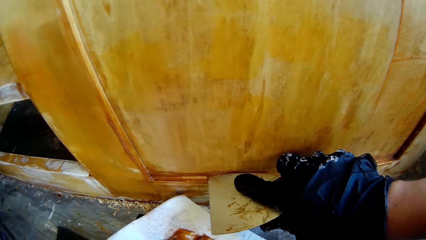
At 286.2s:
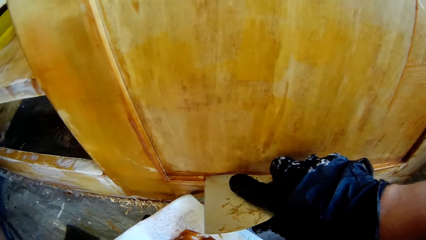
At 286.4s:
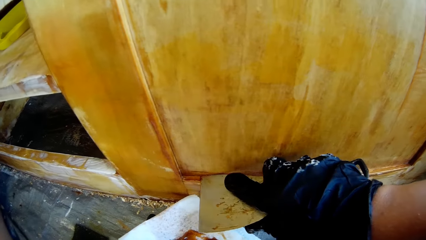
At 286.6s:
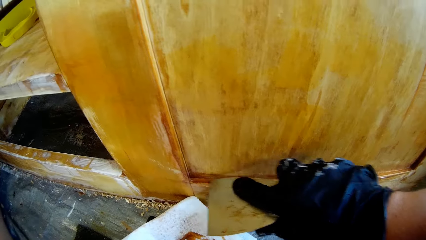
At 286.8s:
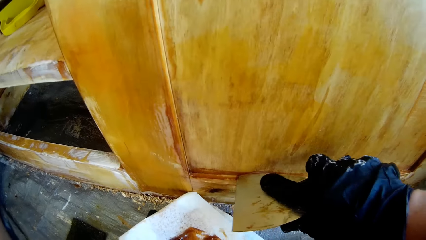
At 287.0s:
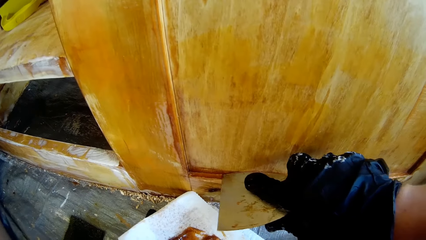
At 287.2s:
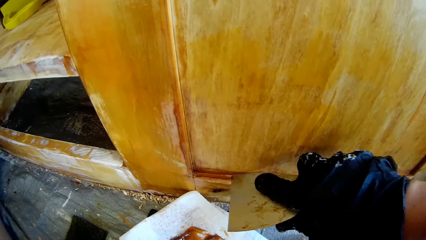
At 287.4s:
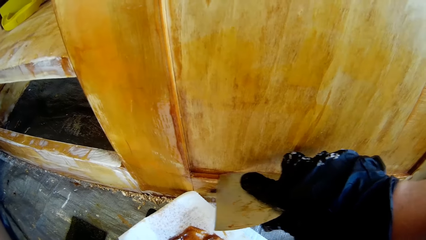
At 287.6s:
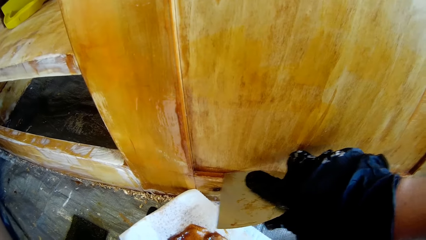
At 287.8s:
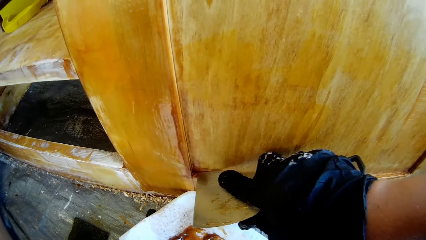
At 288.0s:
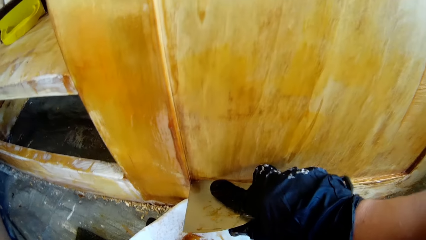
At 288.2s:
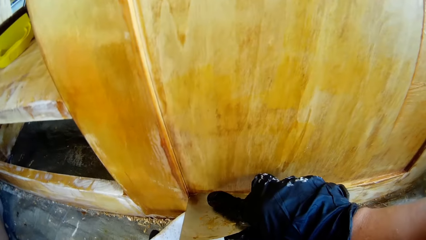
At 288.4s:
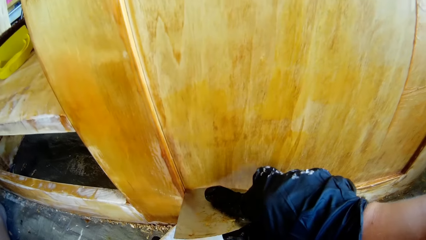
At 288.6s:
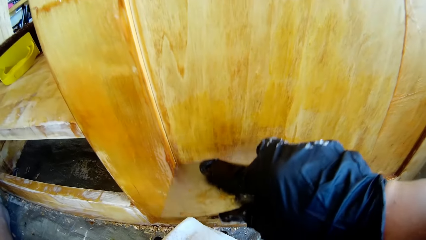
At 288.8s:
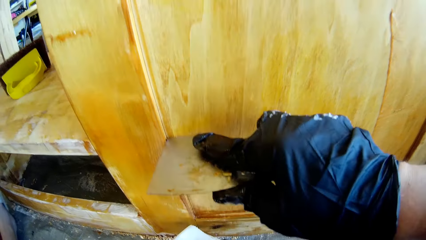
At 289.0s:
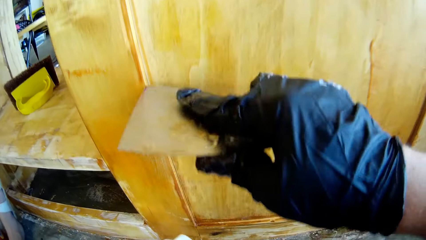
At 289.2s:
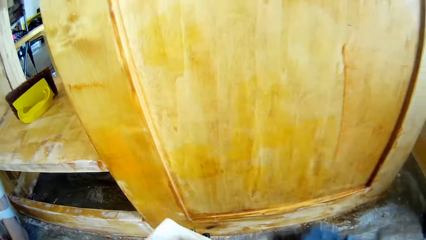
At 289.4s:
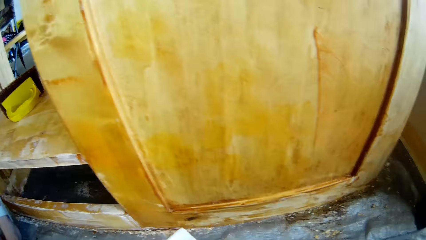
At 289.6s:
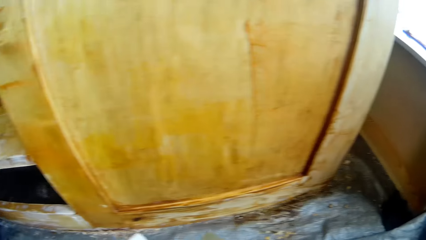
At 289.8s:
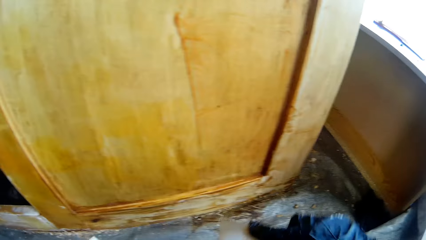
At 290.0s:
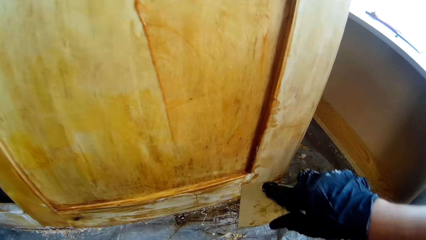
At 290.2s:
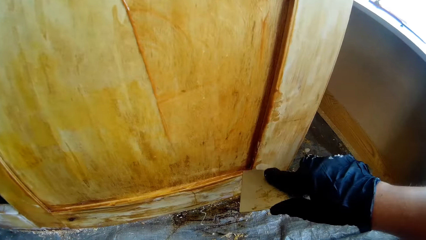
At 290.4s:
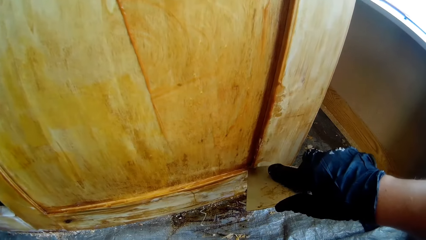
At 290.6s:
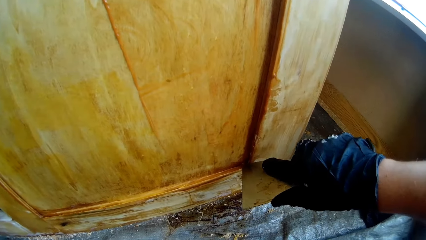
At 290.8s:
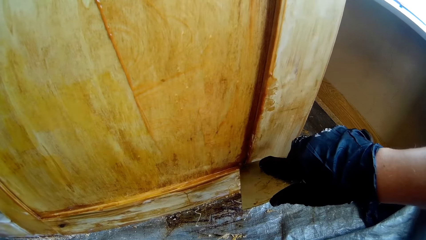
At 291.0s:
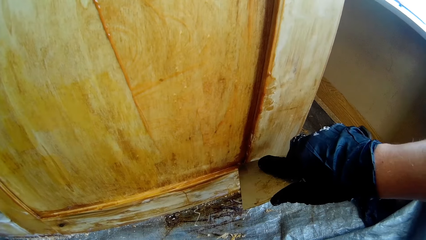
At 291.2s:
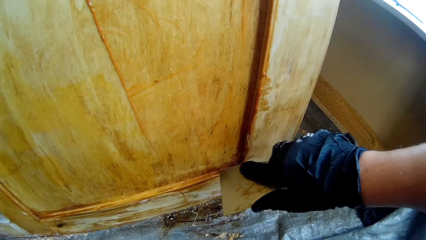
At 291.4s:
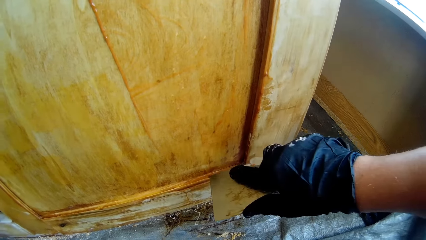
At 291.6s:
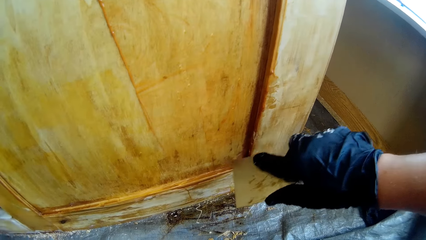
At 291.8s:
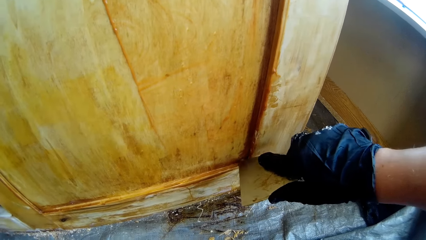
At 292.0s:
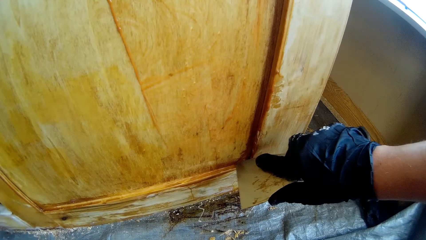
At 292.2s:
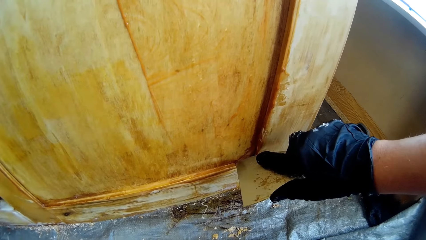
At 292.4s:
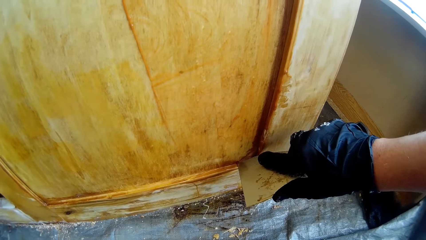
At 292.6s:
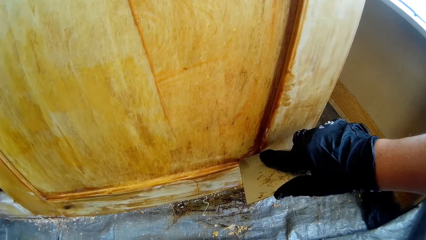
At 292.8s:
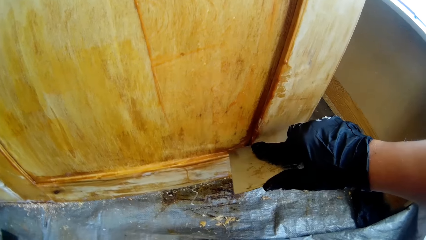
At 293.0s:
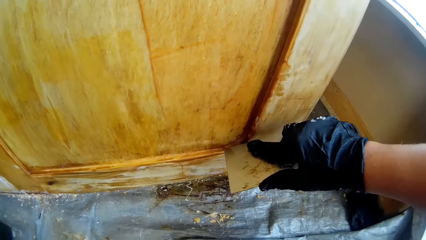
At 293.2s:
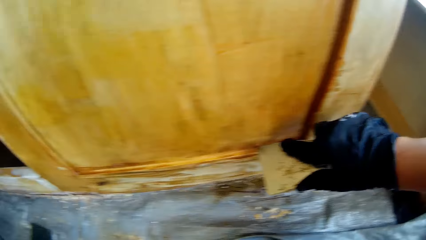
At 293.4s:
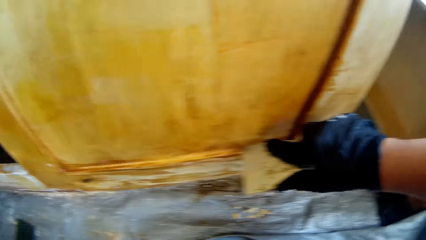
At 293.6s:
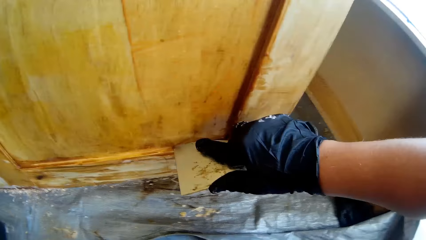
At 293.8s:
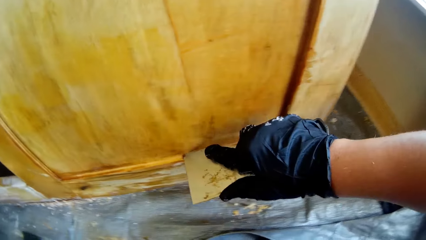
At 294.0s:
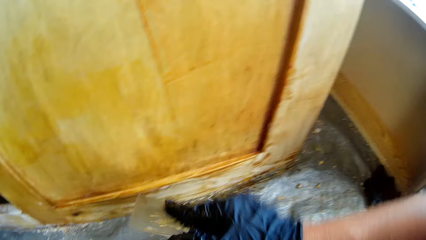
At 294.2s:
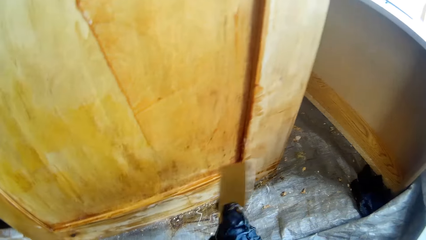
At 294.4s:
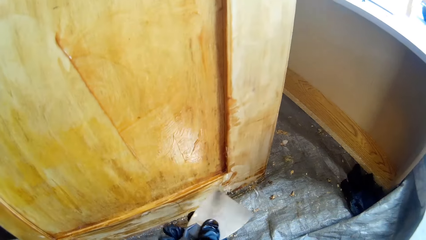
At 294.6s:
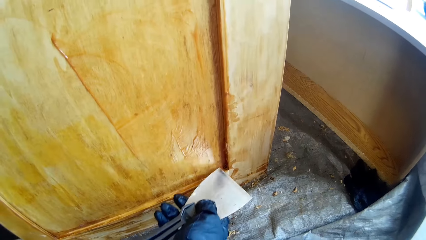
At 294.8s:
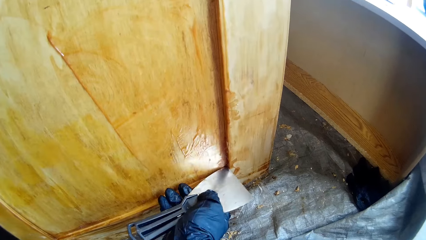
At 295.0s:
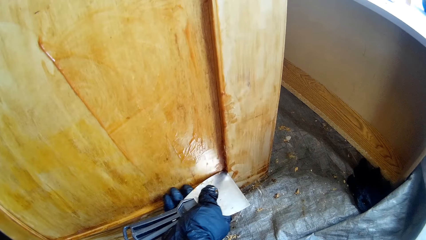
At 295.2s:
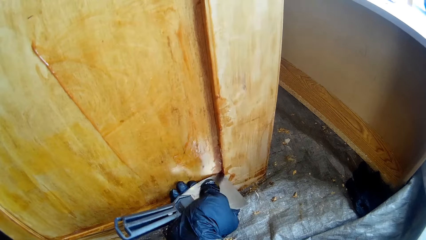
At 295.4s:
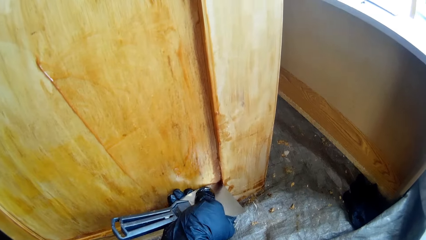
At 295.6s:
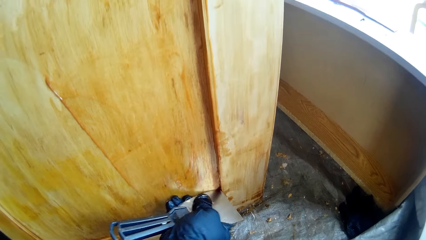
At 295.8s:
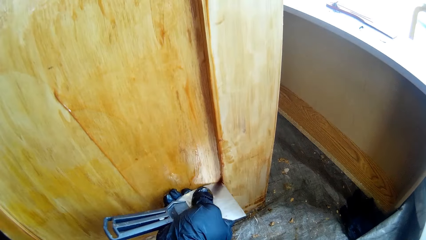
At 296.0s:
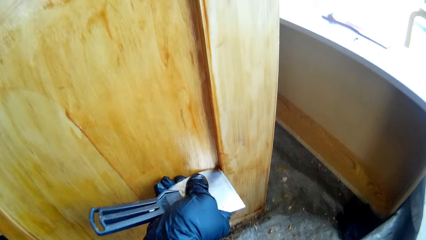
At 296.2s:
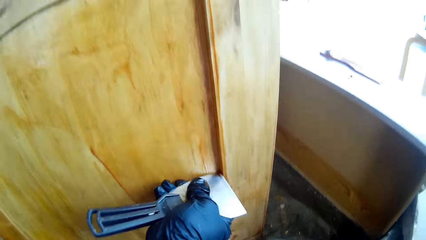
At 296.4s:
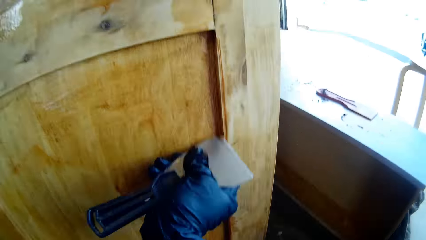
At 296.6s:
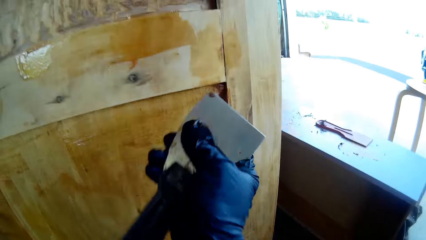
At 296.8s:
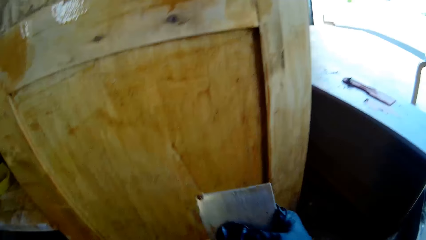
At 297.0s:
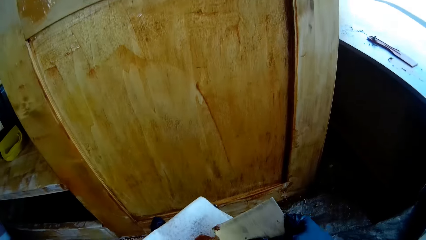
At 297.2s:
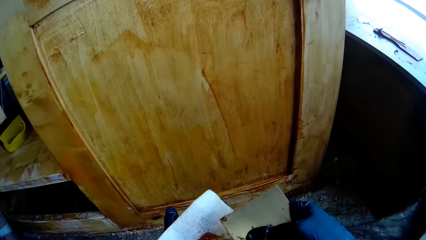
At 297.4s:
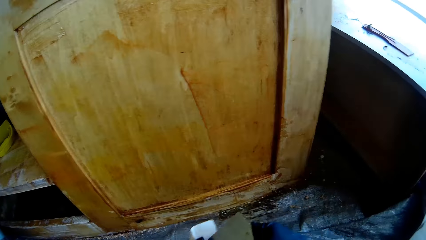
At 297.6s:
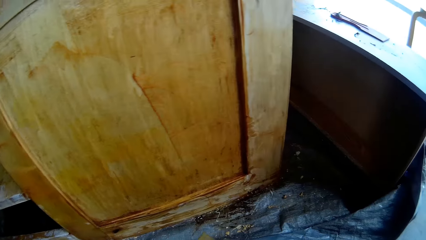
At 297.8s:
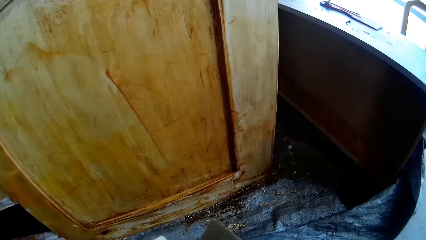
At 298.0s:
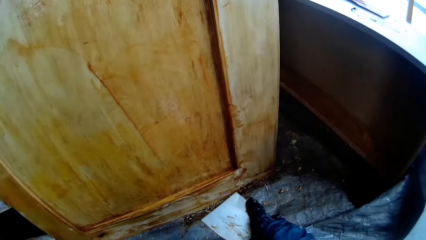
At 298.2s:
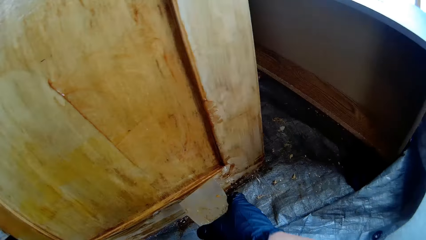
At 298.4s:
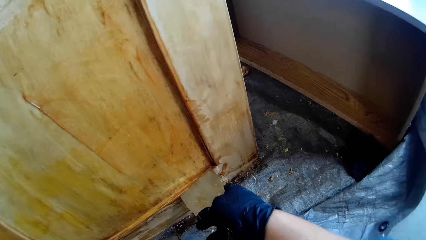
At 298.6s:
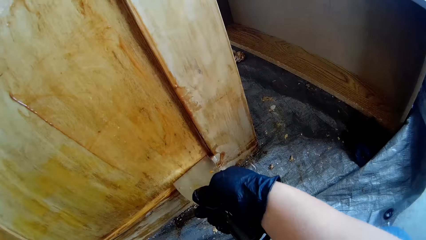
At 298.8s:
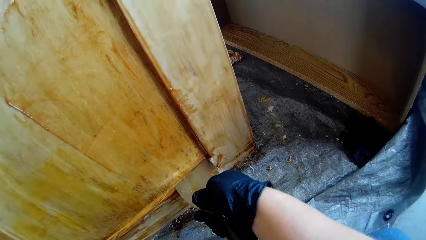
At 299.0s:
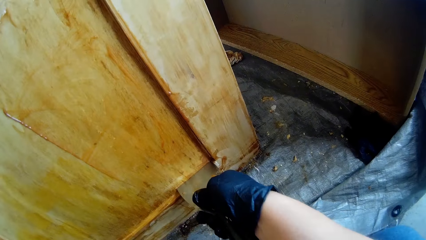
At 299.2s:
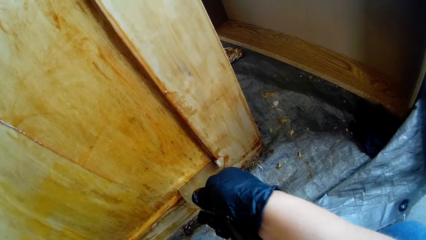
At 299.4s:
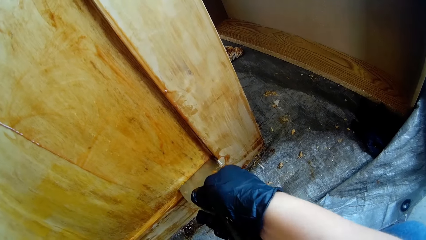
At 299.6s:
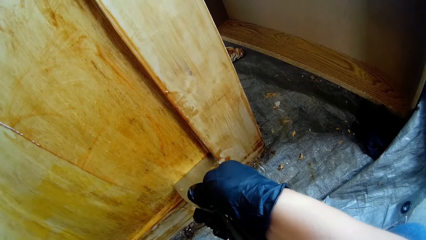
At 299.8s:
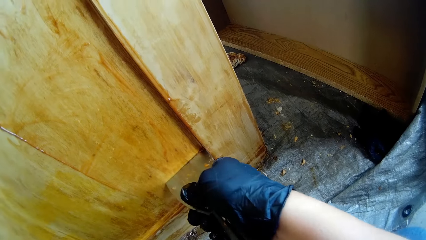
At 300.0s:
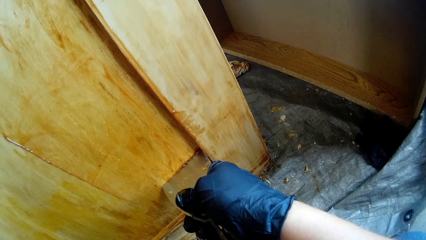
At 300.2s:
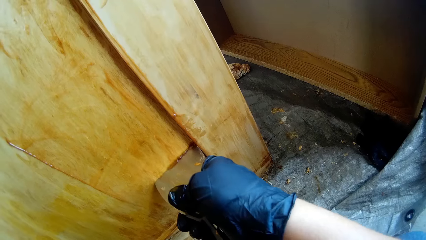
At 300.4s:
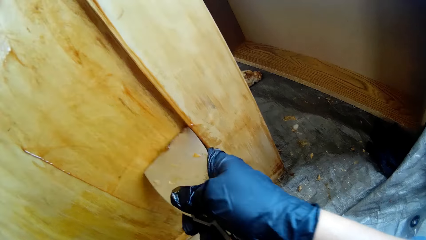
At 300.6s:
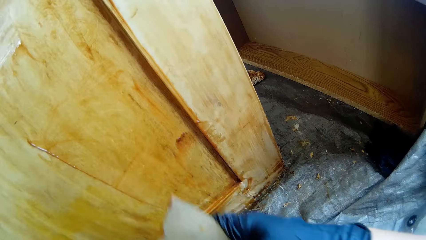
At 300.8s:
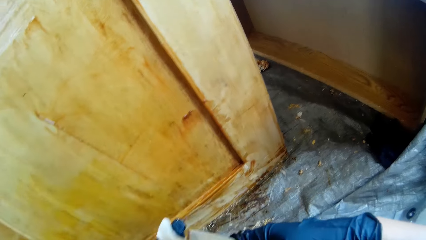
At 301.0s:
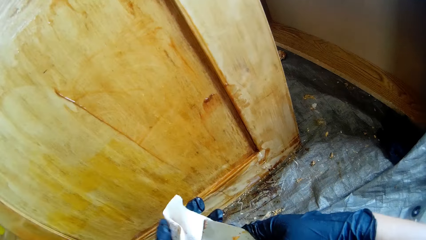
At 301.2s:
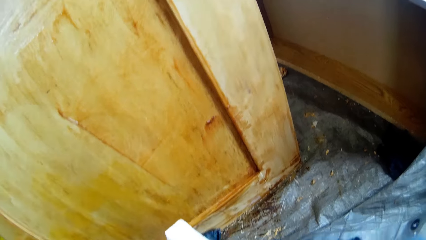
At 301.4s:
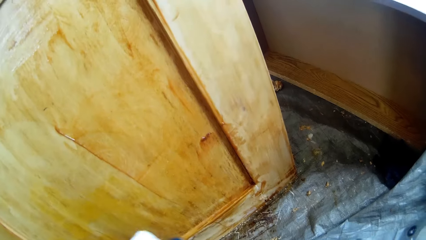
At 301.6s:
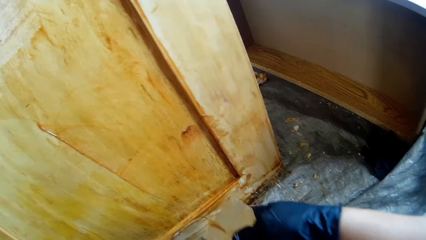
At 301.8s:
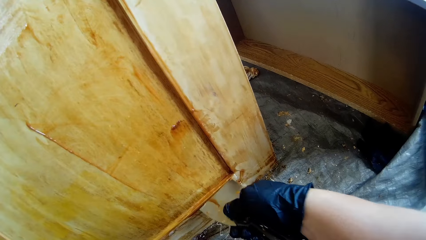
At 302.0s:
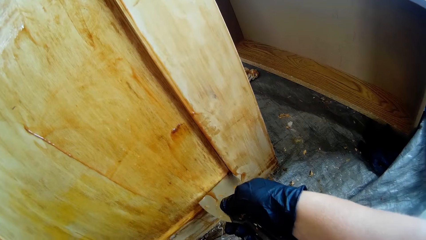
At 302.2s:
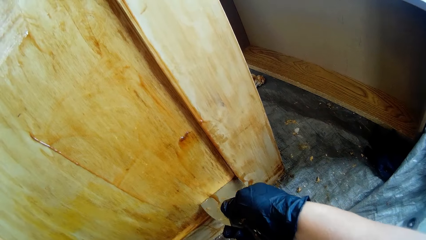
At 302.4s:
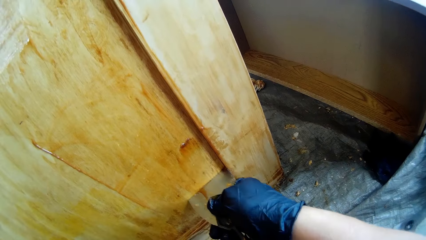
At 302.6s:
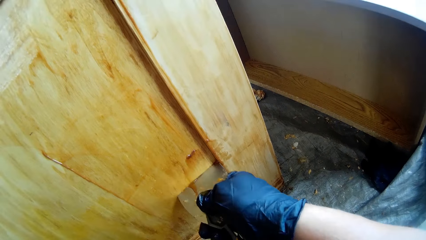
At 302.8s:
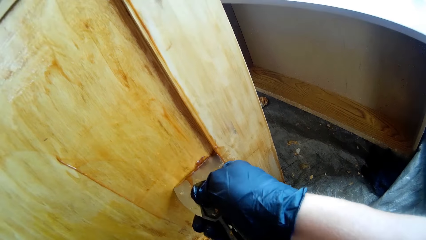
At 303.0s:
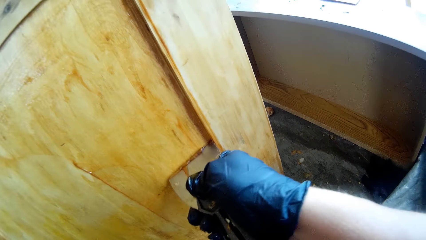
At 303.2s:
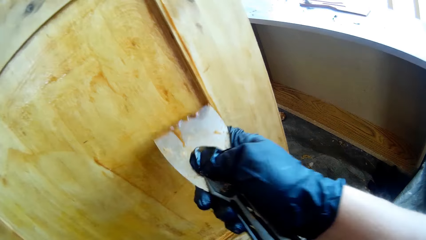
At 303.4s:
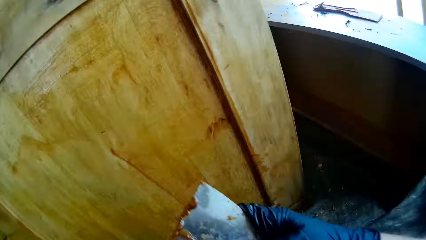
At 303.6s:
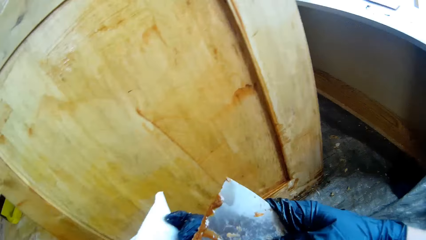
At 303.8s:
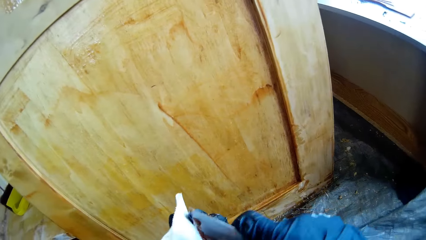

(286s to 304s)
The camera wearer removes dirt with a scraper. They wipe the scraper with a paper towel. They remove dirt with the scraper. They wipe the scraper with the paper towel. They remove dirt with the scraper.
